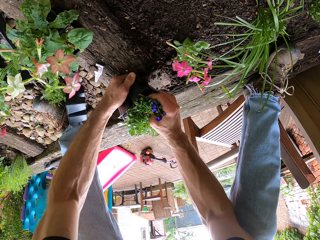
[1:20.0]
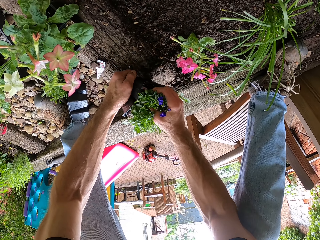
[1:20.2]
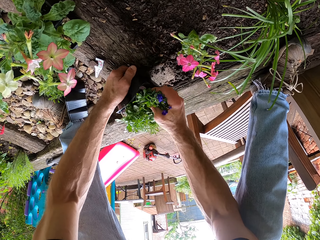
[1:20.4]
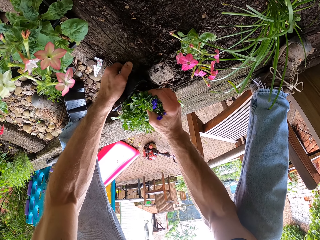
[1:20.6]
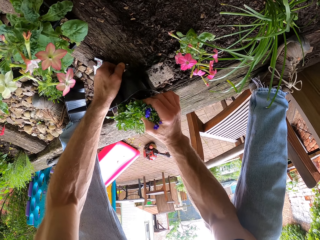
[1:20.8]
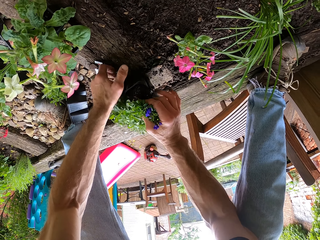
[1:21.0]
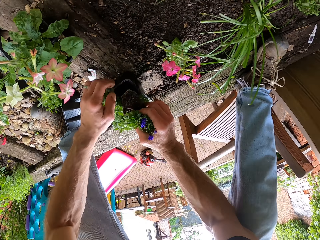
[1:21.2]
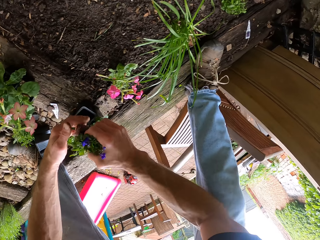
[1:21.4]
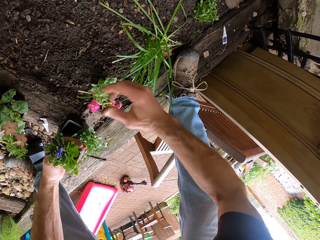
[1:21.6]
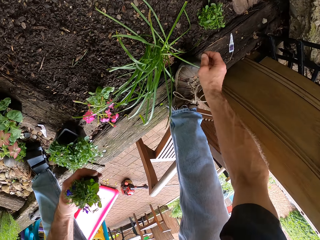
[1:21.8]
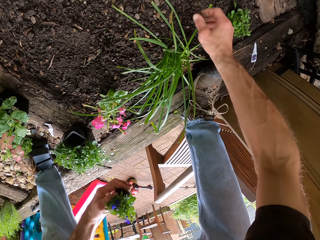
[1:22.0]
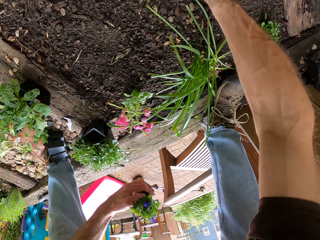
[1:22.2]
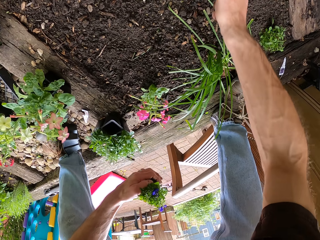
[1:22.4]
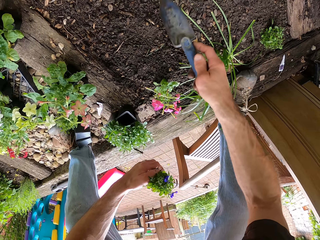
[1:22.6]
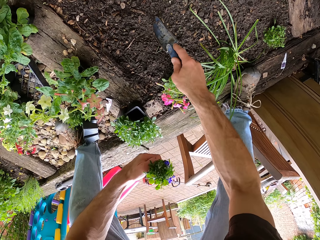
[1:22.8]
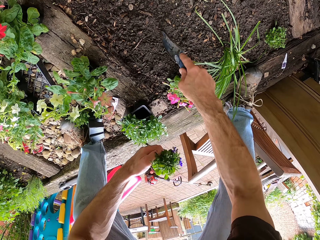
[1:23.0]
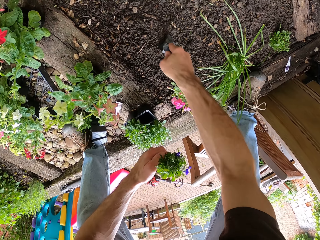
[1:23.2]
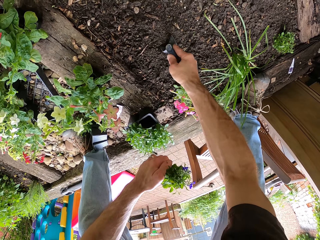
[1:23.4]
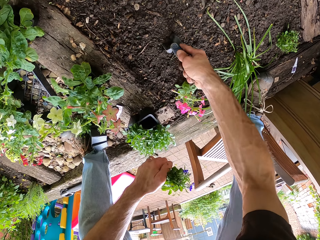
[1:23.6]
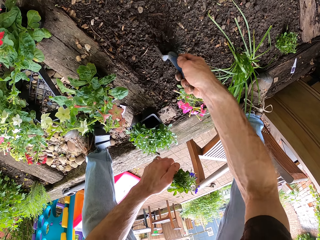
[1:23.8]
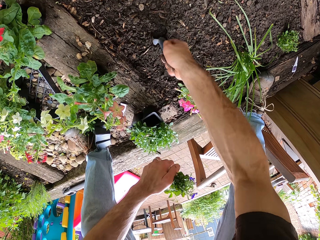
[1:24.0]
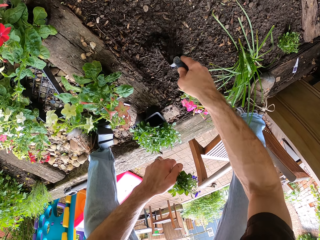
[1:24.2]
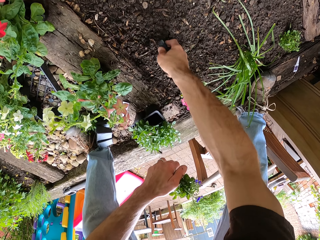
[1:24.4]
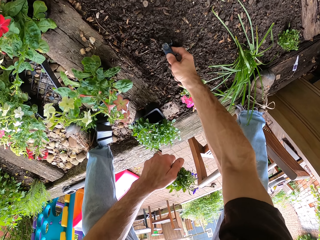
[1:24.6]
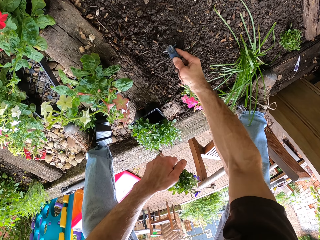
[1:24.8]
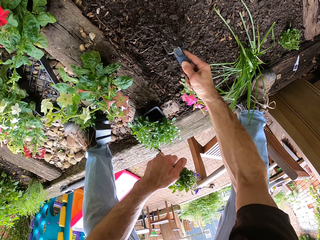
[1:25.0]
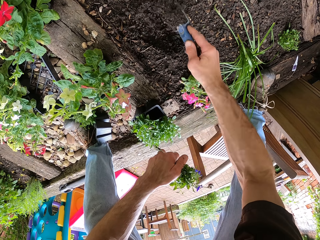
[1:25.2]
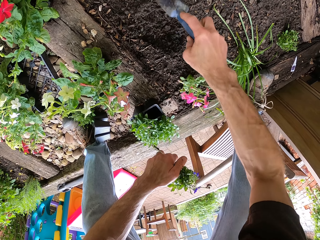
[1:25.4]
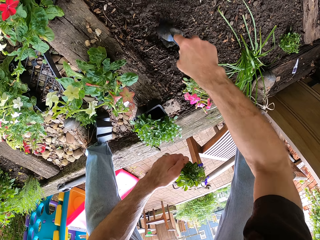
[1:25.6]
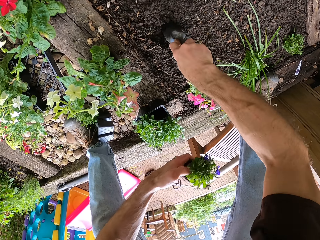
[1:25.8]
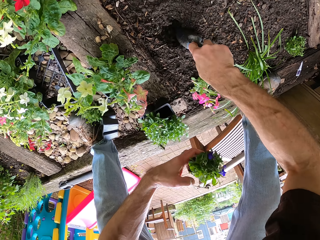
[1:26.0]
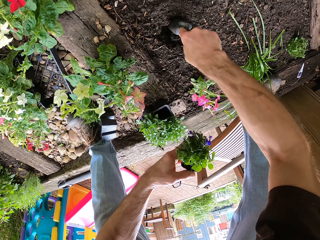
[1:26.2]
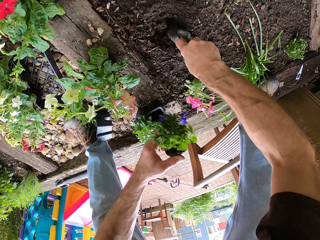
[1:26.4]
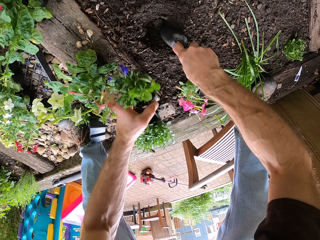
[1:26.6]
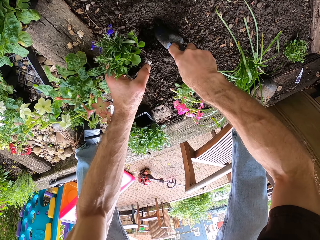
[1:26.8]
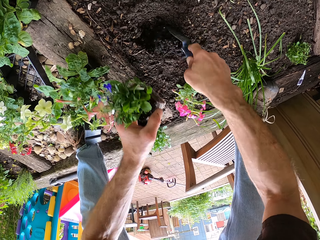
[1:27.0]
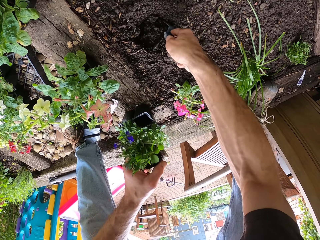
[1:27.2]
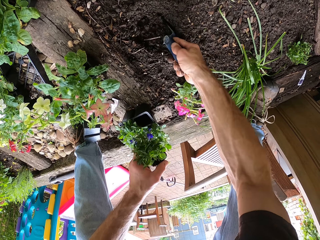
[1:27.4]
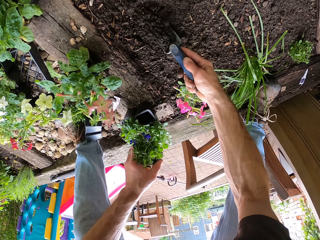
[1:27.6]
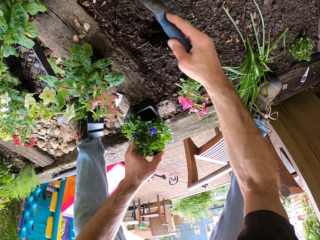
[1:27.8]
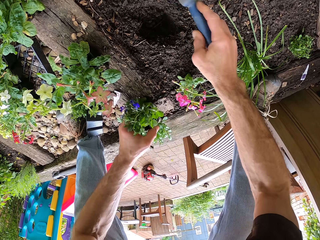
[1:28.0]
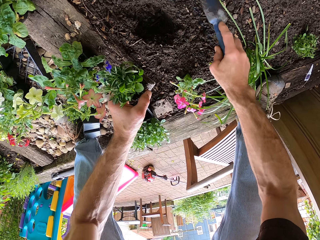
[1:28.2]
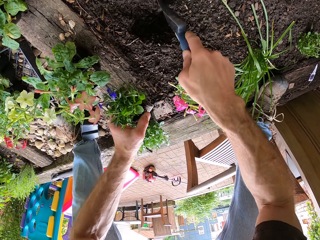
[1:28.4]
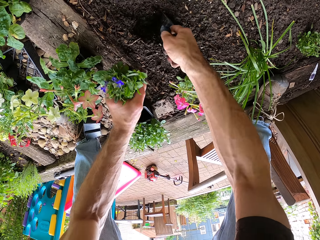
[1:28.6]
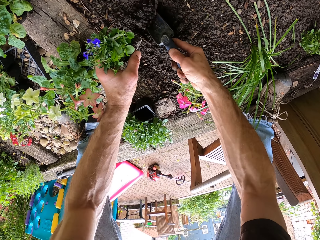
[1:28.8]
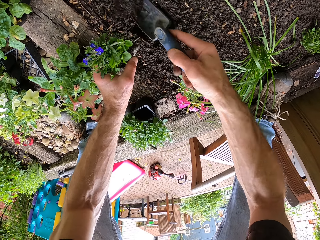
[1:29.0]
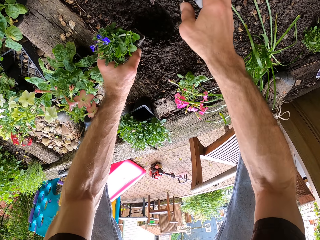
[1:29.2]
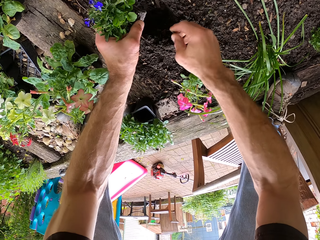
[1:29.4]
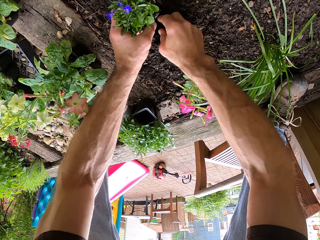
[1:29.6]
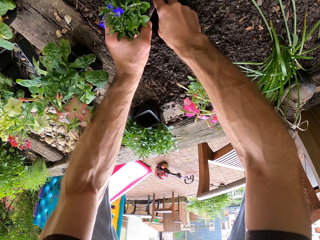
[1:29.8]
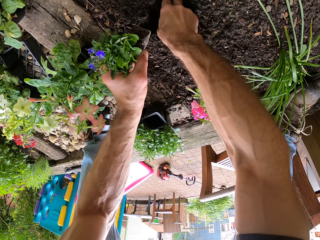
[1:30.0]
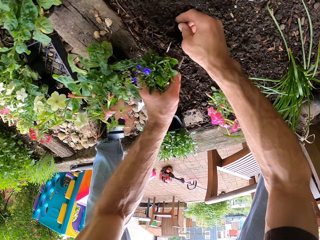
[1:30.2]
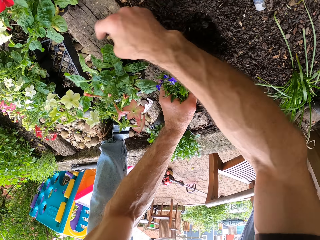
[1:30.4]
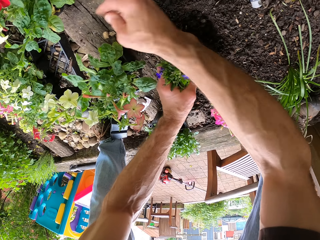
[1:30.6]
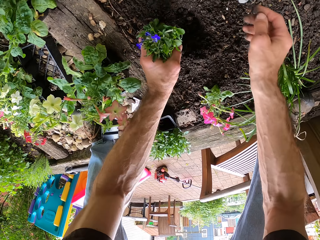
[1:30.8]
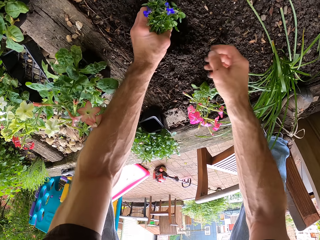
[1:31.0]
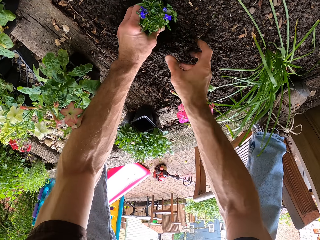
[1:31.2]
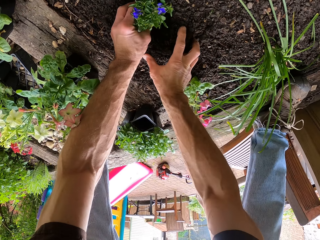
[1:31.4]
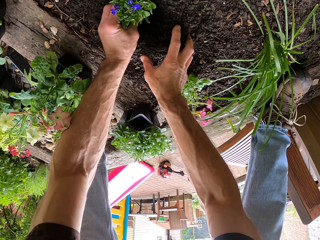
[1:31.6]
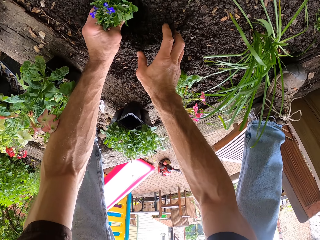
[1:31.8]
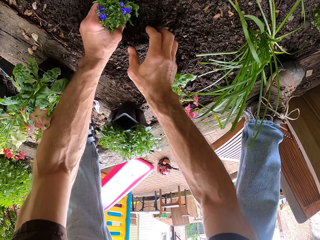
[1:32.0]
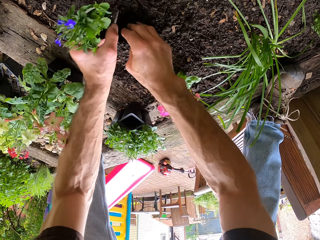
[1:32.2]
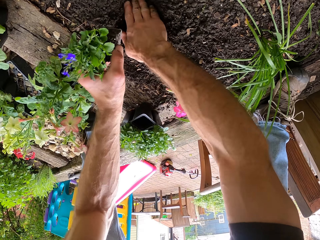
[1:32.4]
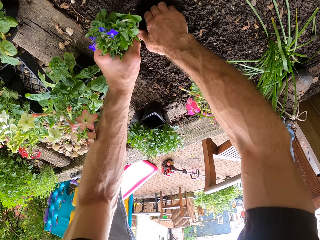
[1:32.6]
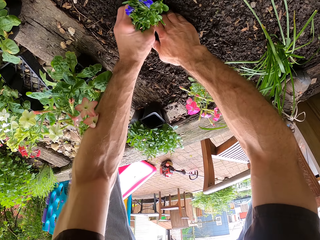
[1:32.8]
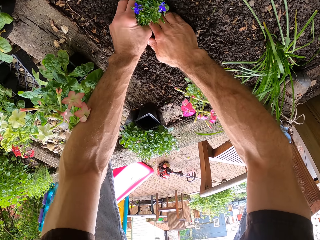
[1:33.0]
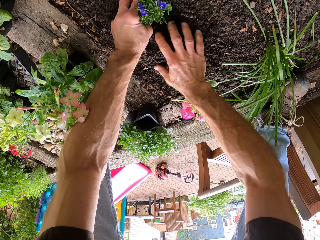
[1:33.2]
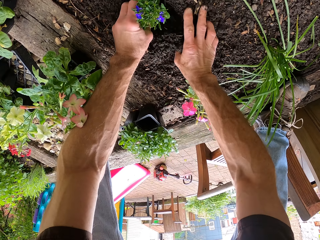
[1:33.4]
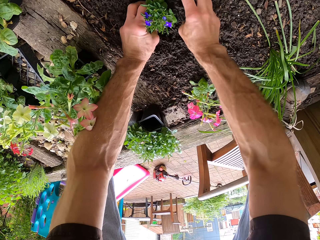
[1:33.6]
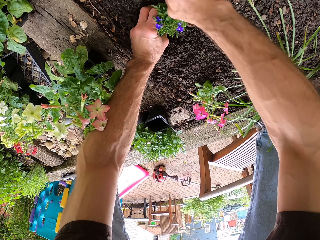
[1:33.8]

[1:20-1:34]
The camera wearer removes the flower from the bed. They drop a flower vase. They pick up the trowel. They dig the ground with the trowel. They hold the flower. They plant the flower.

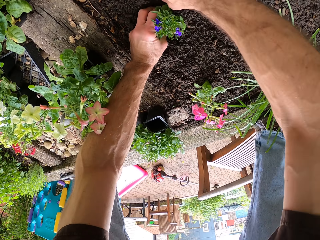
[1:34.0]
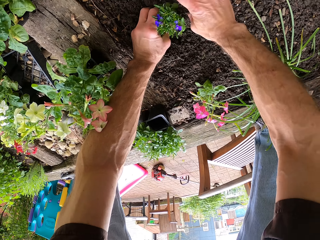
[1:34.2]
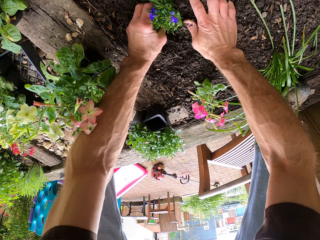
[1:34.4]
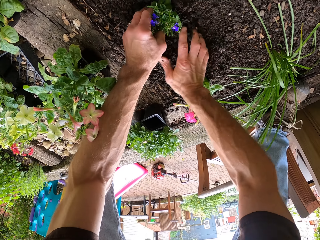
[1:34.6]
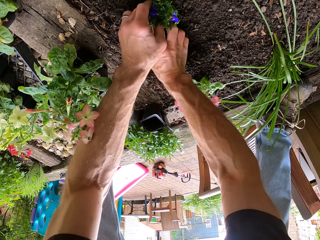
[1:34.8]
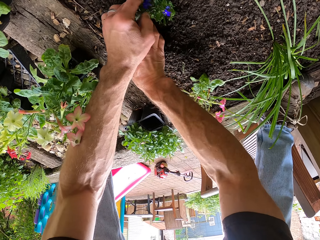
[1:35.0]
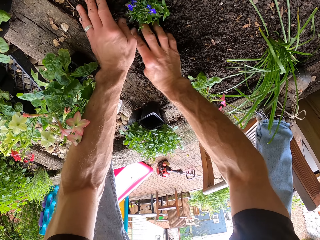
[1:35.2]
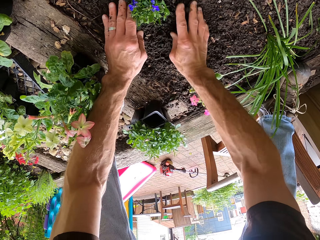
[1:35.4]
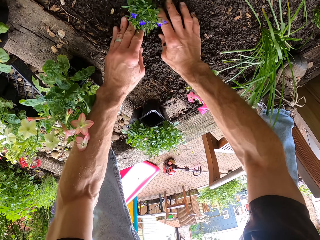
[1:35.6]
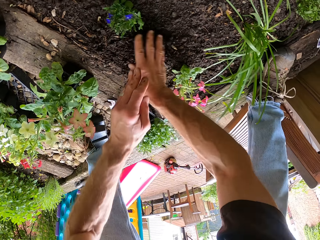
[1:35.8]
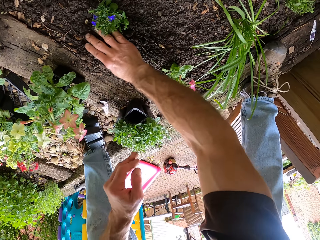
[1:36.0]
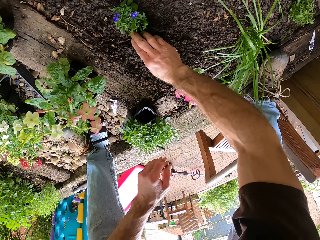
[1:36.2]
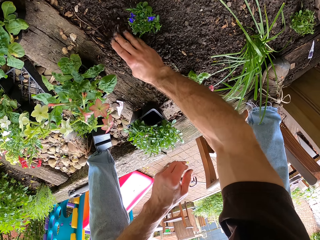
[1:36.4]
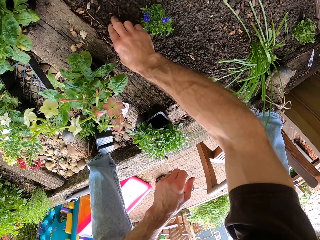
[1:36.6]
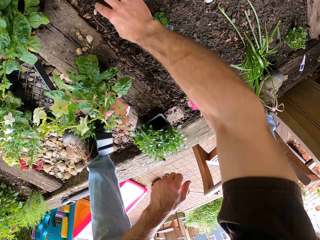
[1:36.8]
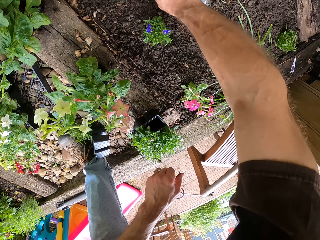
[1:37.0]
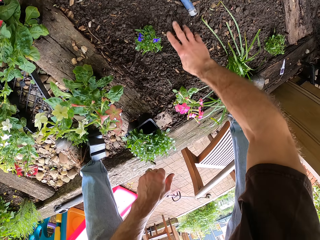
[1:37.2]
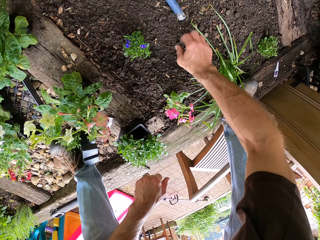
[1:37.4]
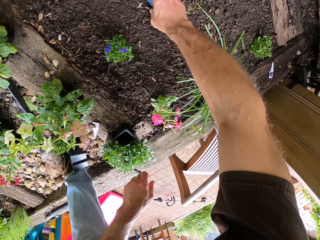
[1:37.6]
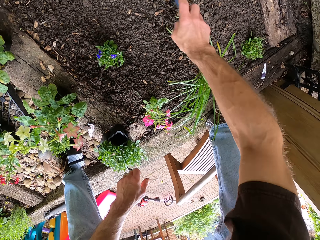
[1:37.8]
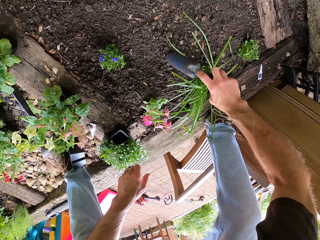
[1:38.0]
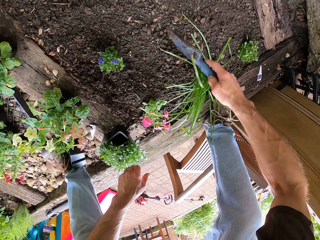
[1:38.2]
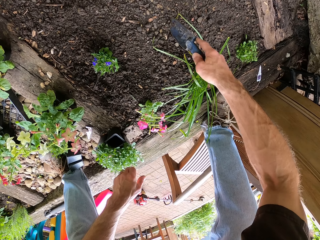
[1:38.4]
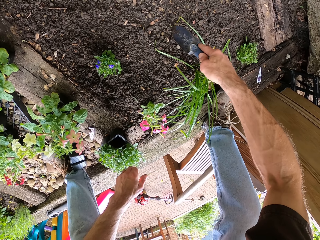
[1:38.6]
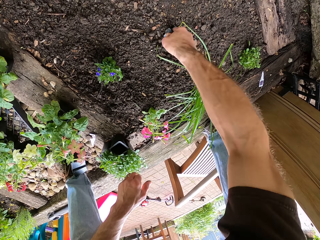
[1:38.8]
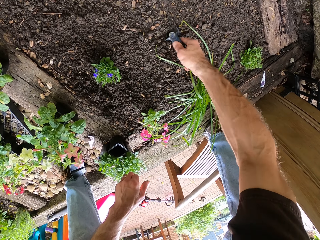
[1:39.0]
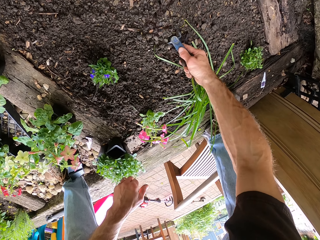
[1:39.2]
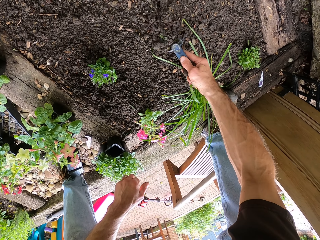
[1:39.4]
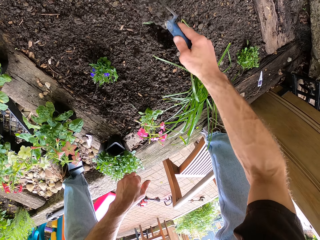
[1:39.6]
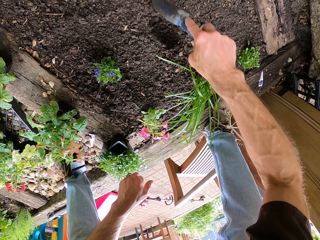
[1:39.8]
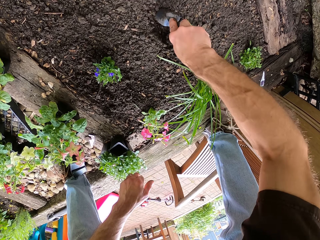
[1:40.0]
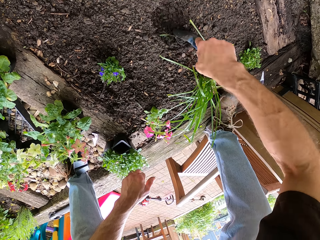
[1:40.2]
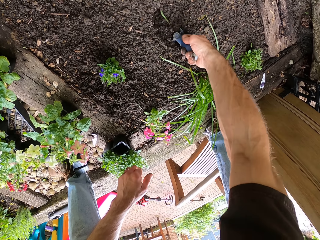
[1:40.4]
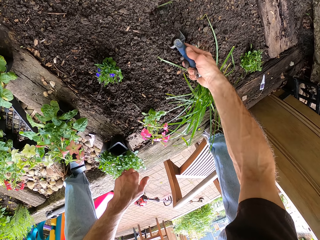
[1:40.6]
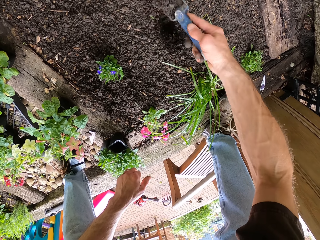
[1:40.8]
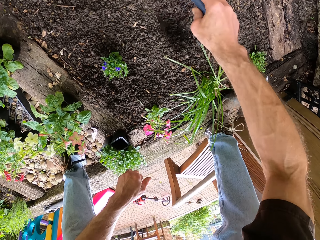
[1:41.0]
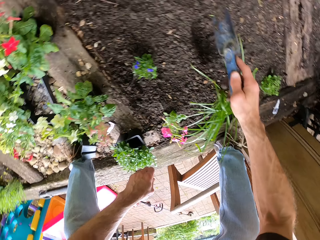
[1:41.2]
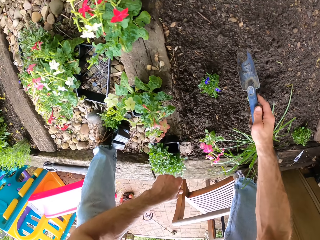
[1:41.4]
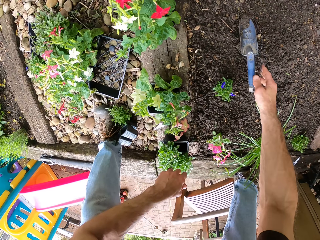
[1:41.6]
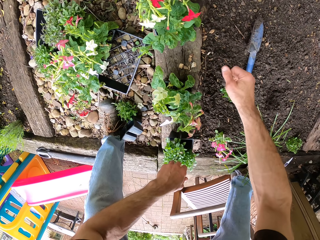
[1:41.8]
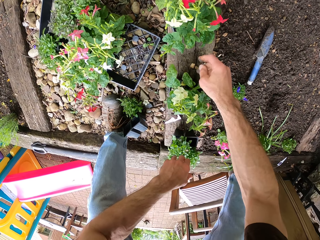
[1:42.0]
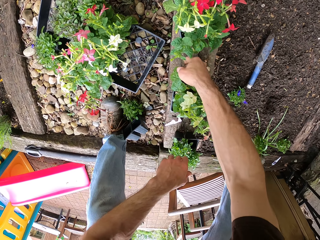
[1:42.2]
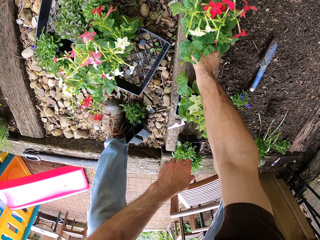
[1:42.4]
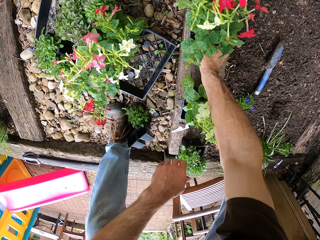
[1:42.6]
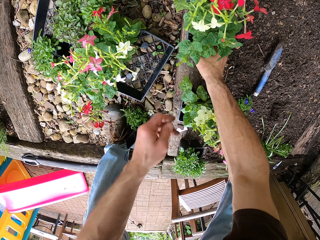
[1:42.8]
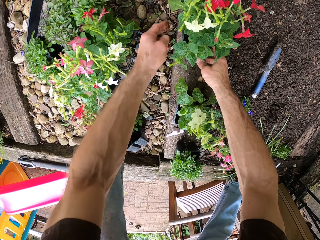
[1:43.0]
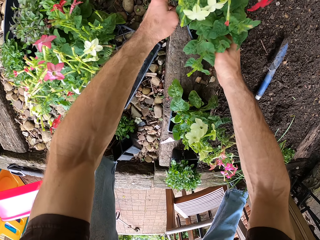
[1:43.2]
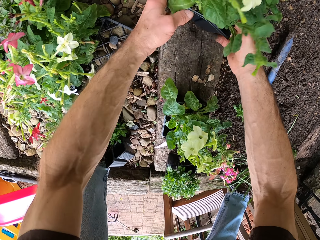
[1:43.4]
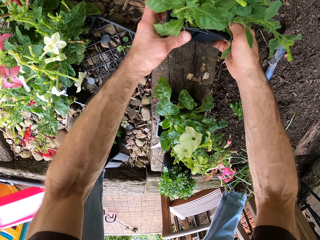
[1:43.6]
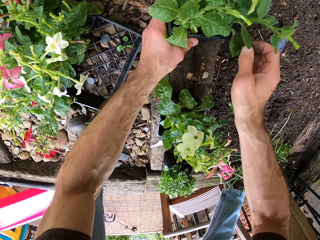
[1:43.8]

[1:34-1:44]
The camera wearer covers the flower in the soil. They pick up the trowel from the ground, dig the ground with the trowel, and drop the trowel on the ground. They remove the flower from the bedding.
